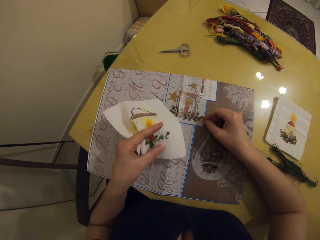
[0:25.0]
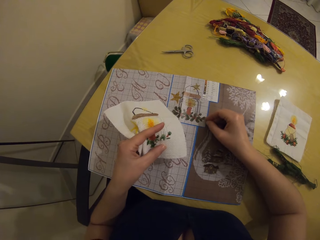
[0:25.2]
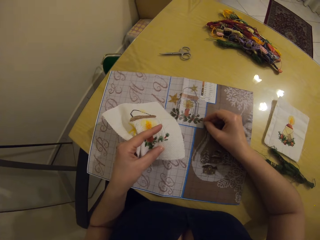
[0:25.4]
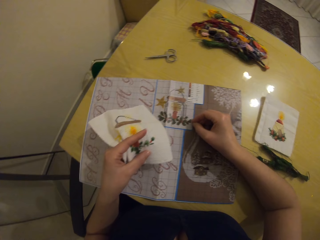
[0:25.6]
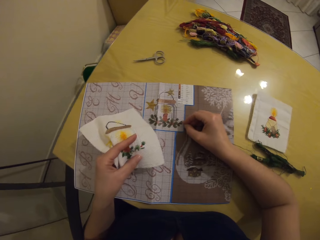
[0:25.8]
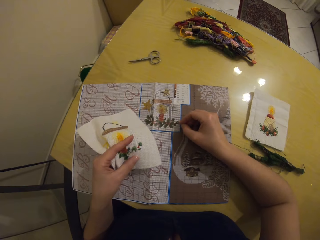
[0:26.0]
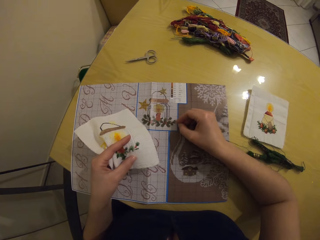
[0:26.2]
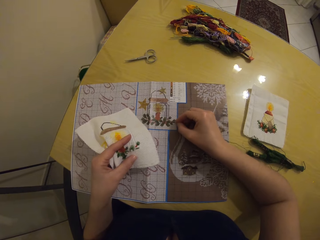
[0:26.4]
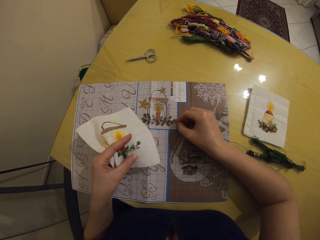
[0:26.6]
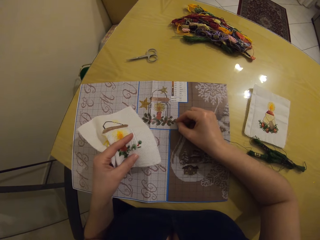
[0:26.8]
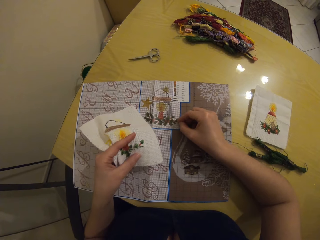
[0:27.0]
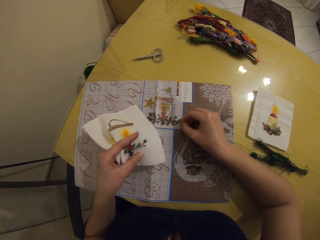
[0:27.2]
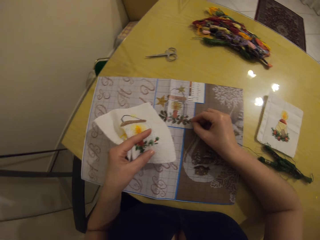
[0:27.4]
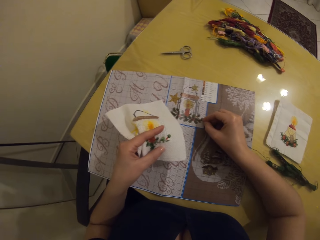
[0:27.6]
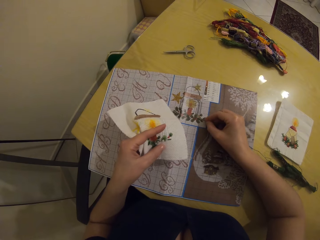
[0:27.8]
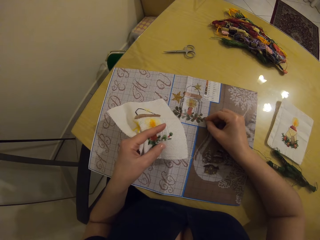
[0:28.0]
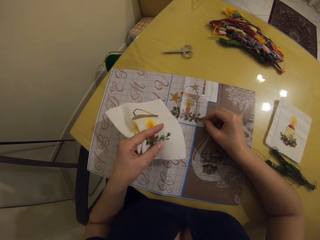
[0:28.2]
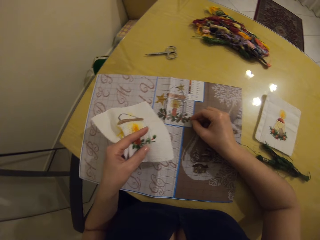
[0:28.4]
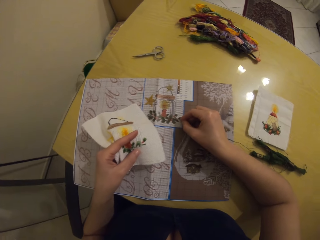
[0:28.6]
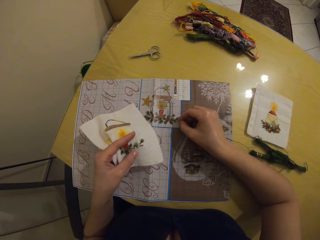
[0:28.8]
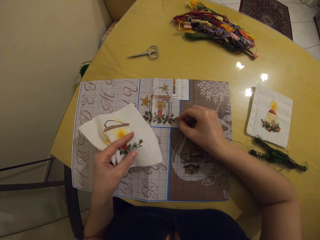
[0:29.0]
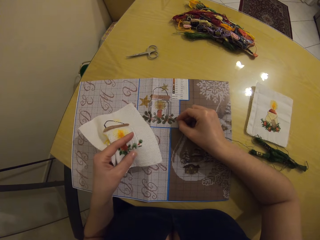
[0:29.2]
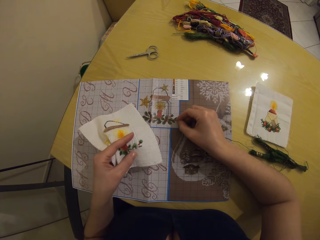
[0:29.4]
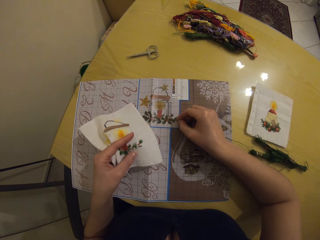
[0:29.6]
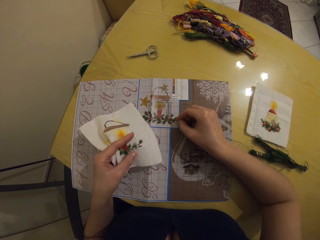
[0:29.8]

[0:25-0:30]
The camera wearer reads the pattern.

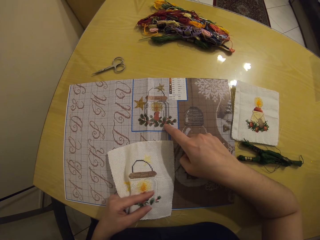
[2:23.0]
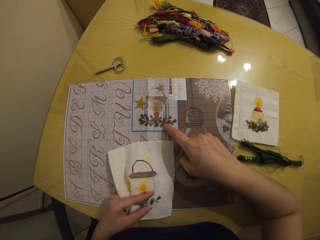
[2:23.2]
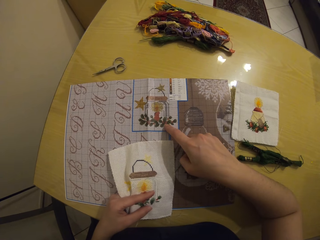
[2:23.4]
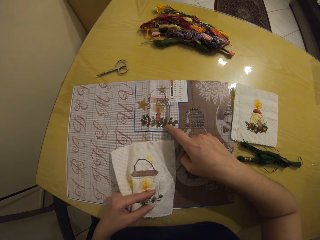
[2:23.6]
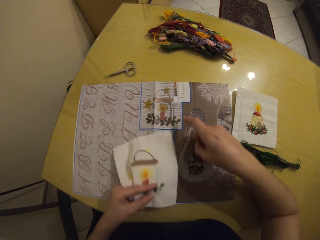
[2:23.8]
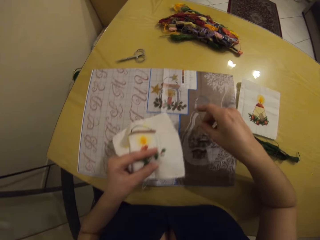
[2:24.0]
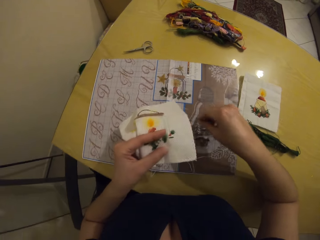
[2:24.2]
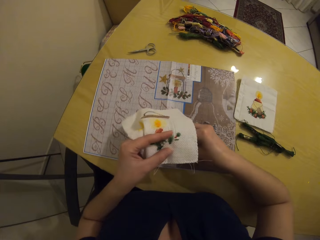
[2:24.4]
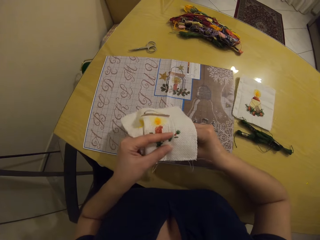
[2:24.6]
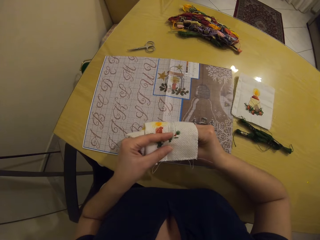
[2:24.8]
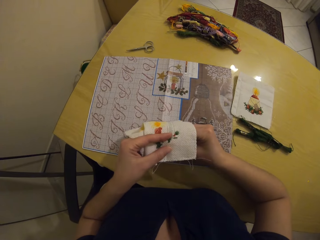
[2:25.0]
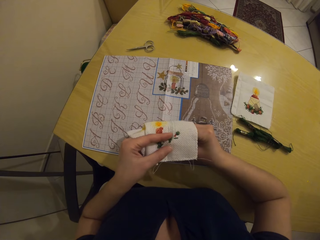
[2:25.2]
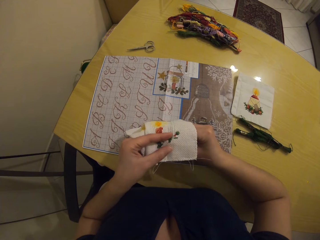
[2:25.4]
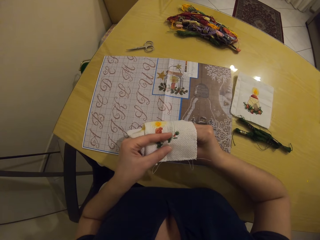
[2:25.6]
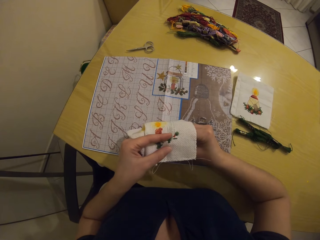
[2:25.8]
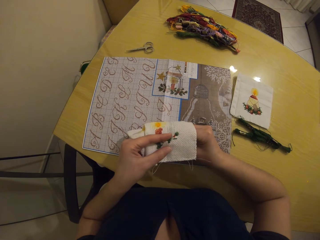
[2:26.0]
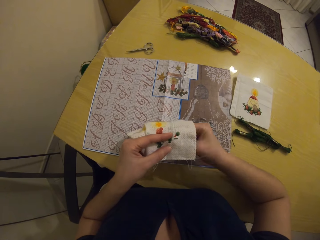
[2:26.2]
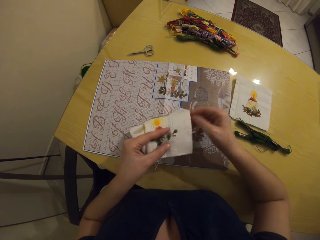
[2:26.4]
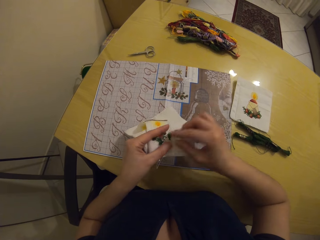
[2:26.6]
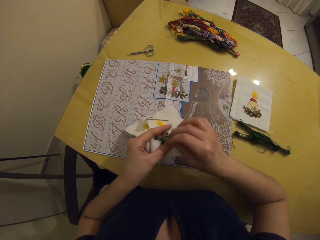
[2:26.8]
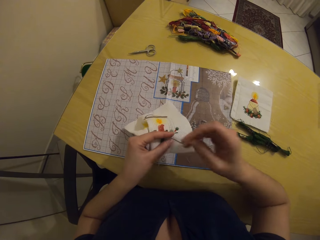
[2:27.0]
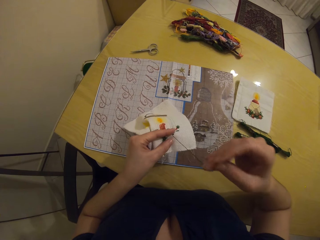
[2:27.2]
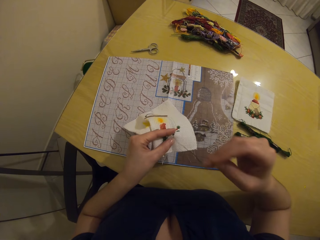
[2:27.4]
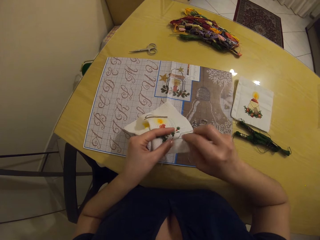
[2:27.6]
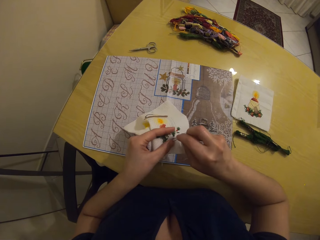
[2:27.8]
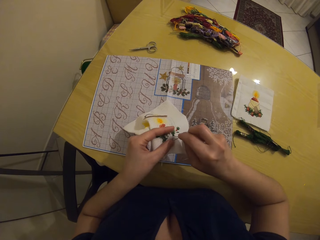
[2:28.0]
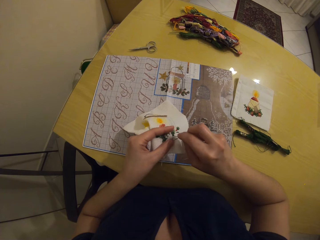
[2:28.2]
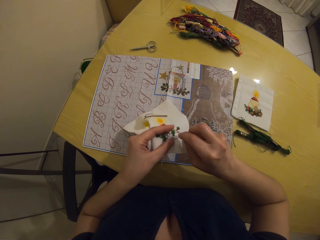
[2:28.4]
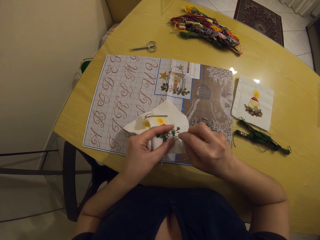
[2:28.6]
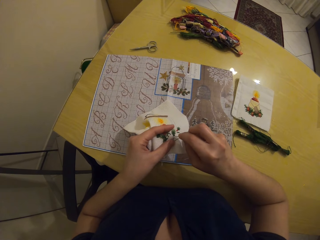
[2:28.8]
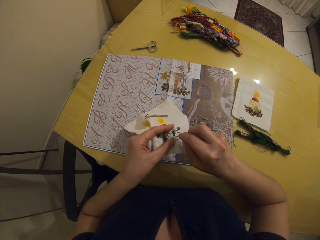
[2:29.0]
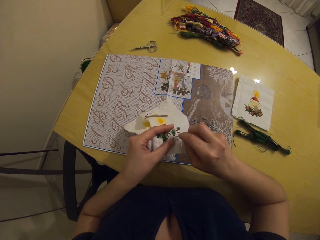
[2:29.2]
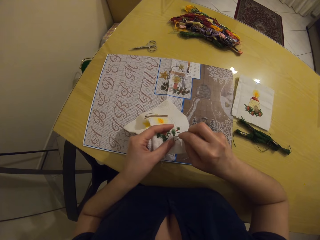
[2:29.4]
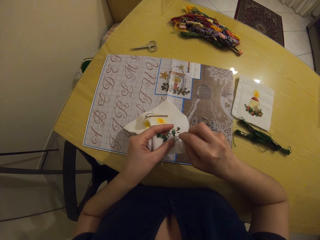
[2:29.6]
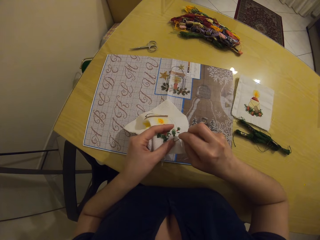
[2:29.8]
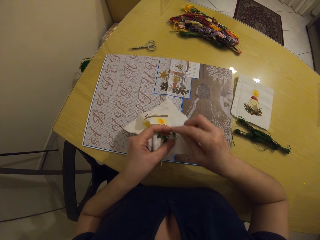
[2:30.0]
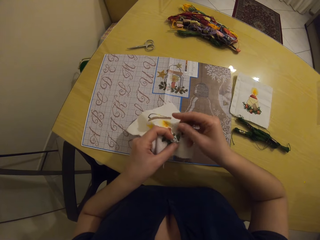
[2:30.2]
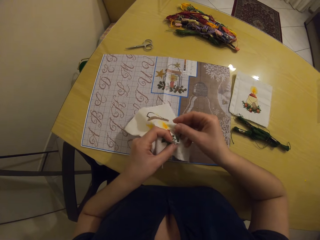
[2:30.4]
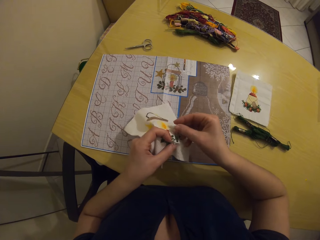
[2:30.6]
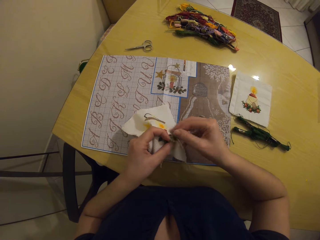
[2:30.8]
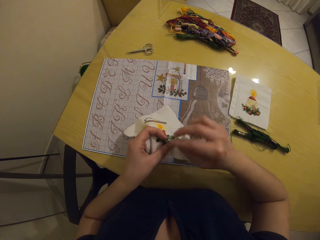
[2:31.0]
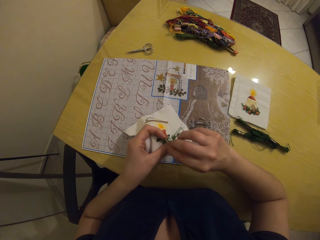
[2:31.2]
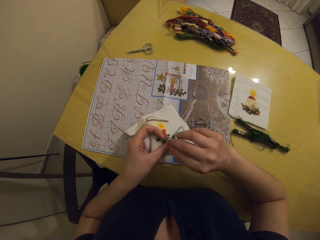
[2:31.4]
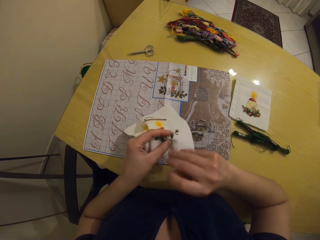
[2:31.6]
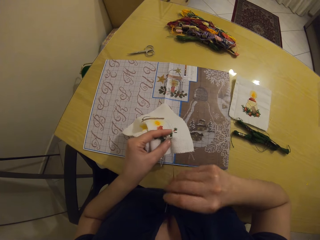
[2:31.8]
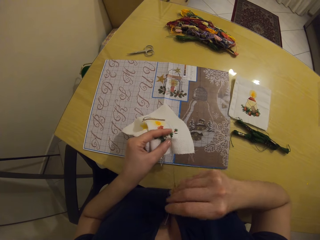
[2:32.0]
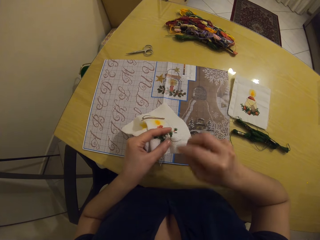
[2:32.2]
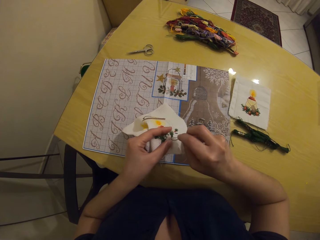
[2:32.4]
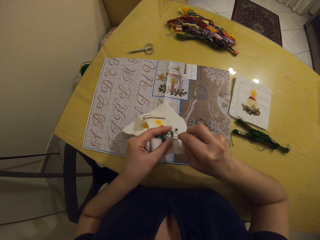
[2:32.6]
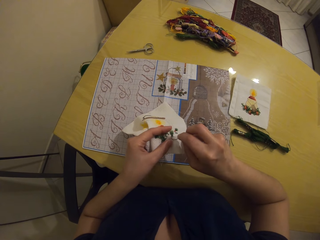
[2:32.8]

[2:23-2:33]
The camera wearer sews on the embroidery with the needle in her right hand.

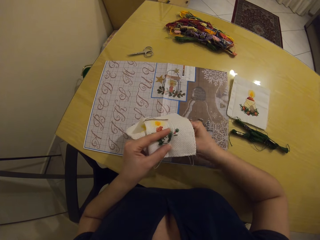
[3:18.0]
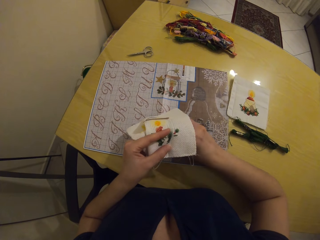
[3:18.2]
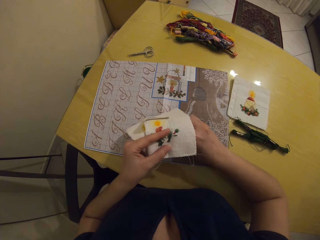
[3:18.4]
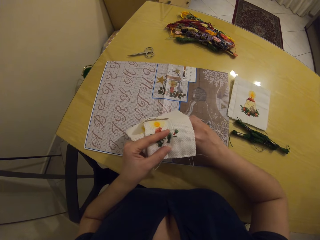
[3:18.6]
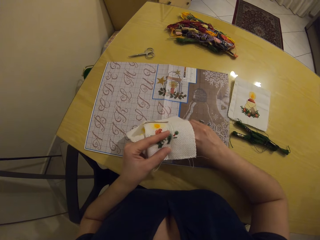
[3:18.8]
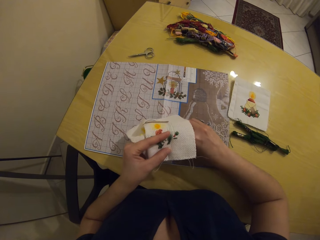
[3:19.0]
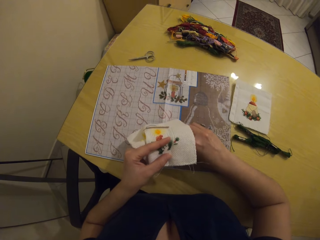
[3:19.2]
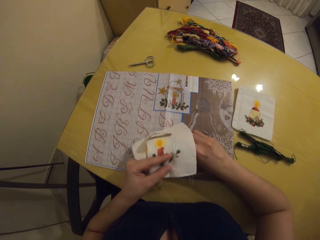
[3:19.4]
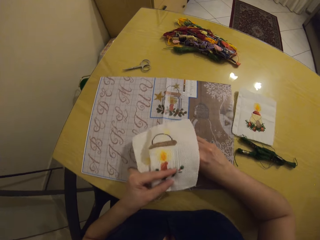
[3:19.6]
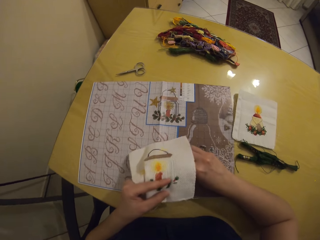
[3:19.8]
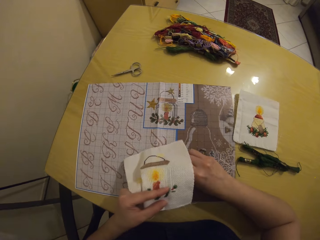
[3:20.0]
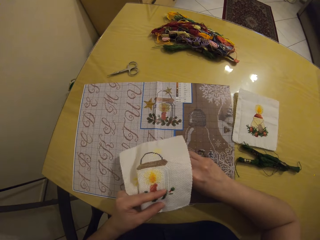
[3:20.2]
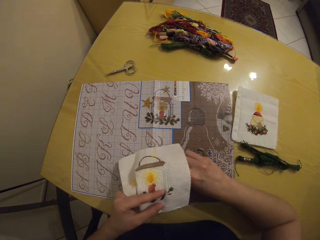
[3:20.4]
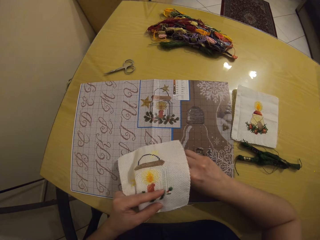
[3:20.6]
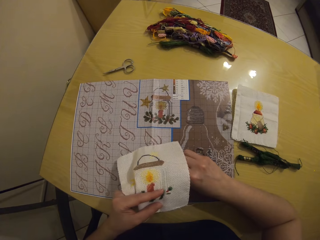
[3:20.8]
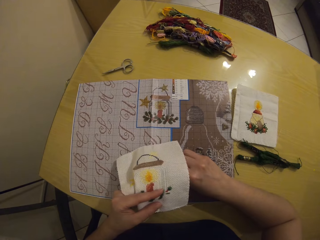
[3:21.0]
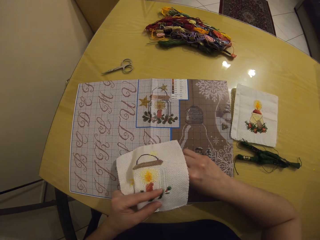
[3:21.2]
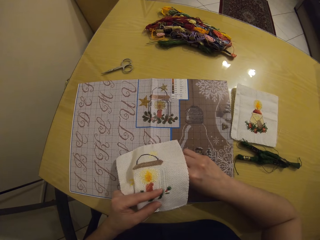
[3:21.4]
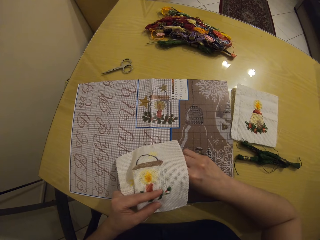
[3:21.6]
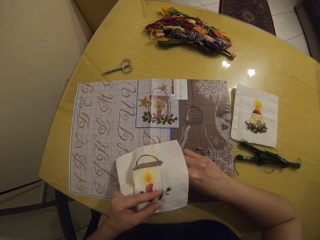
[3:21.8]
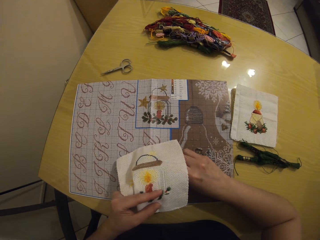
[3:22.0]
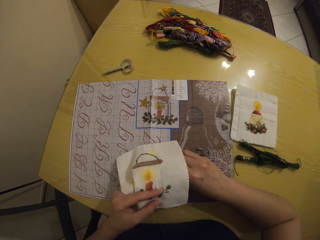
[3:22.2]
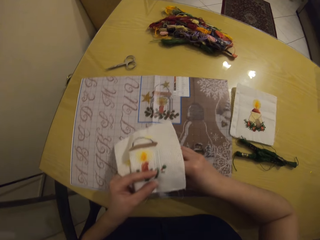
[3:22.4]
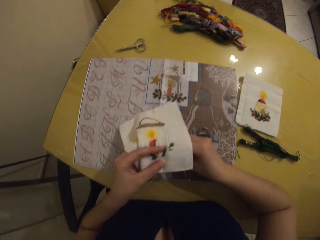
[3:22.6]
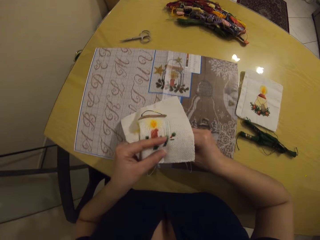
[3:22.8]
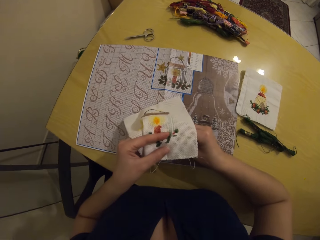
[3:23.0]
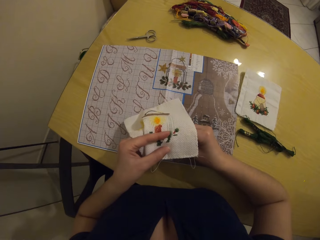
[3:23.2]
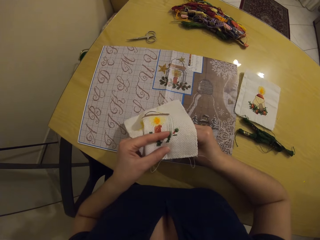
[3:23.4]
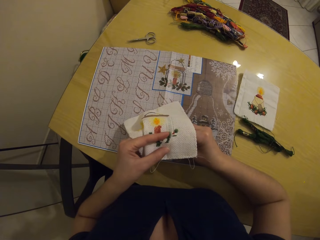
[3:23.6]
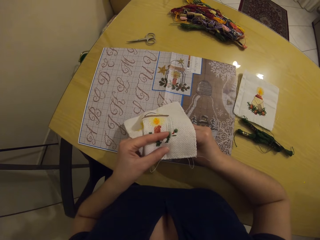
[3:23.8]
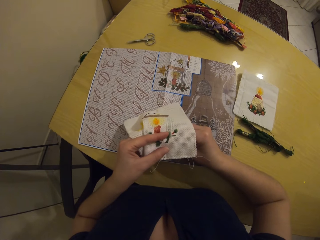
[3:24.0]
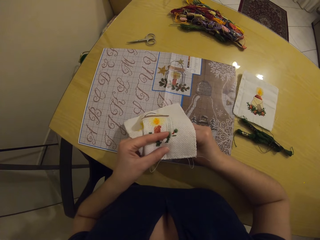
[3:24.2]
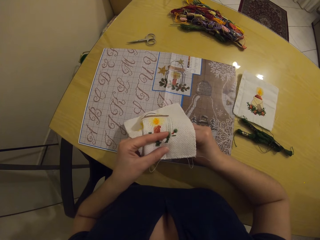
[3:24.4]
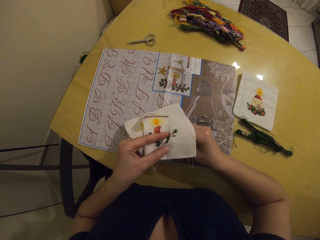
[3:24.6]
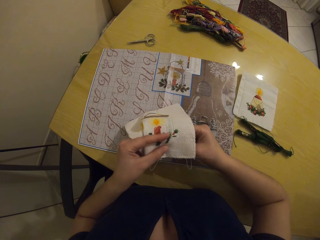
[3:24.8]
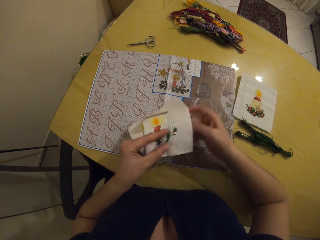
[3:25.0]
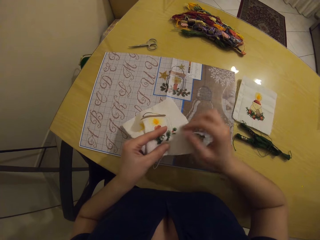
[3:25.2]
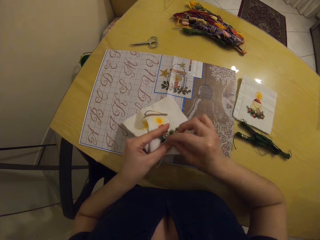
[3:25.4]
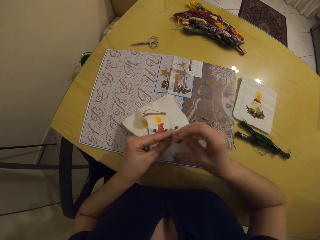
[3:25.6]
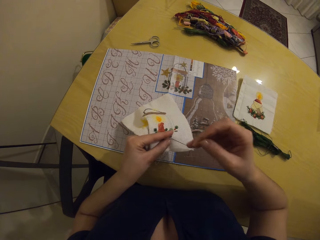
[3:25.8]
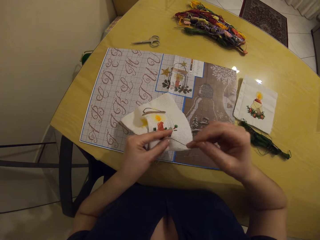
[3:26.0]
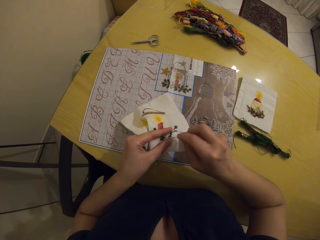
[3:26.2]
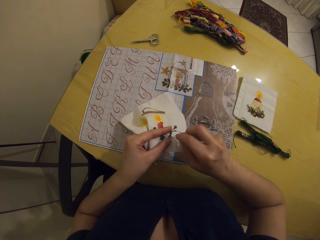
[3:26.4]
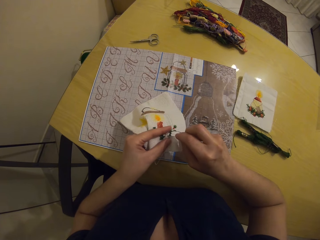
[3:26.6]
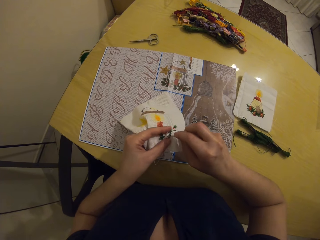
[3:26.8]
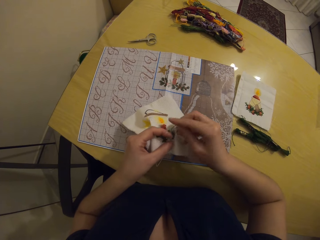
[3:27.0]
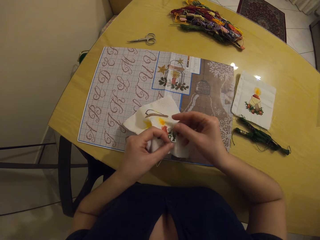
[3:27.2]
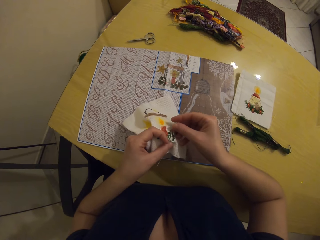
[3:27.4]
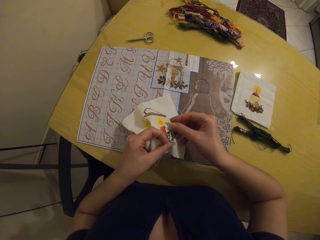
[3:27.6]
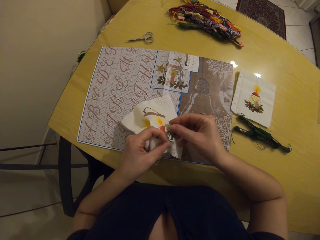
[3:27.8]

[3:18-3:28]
The camera wearer touches the cloth on the table with the needle in her right hand. She sews on the embroidery with the needle in her right hand.
